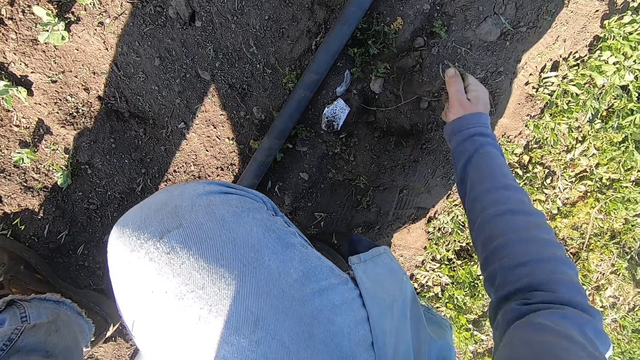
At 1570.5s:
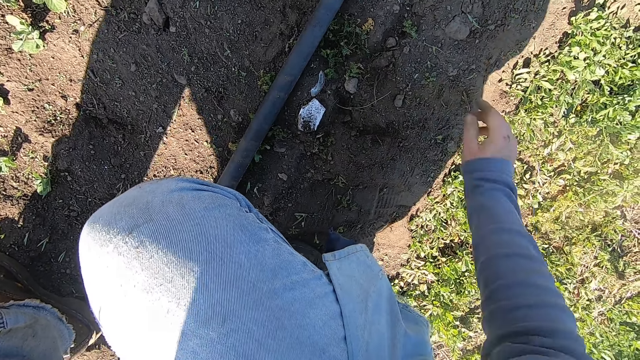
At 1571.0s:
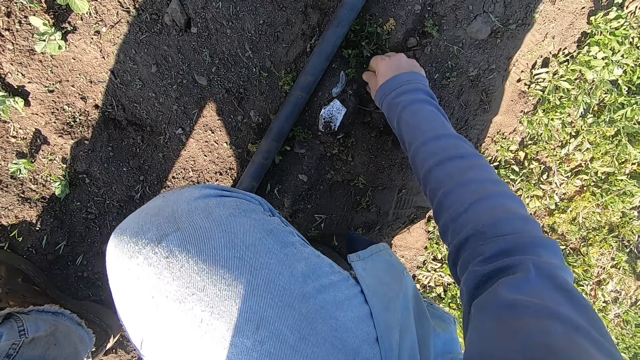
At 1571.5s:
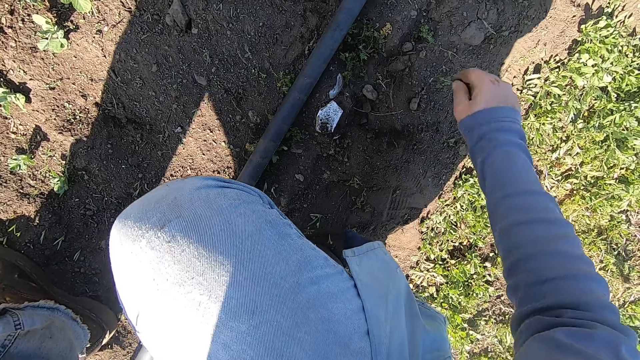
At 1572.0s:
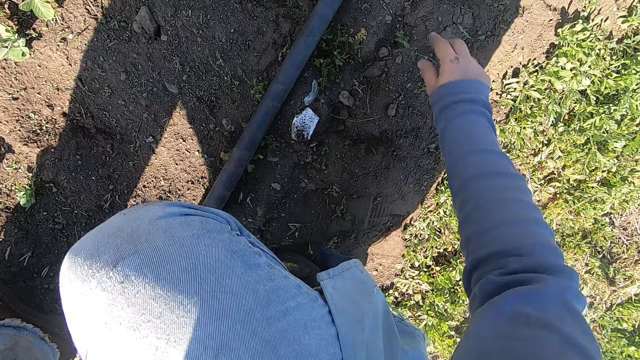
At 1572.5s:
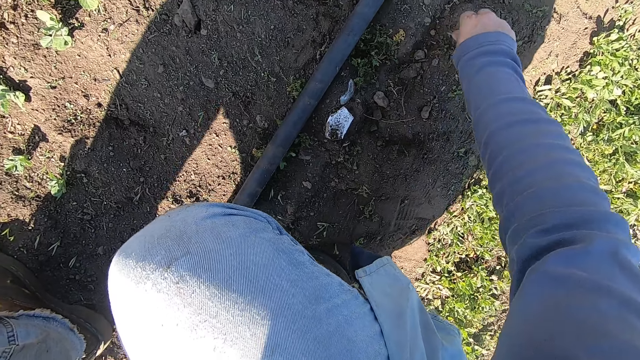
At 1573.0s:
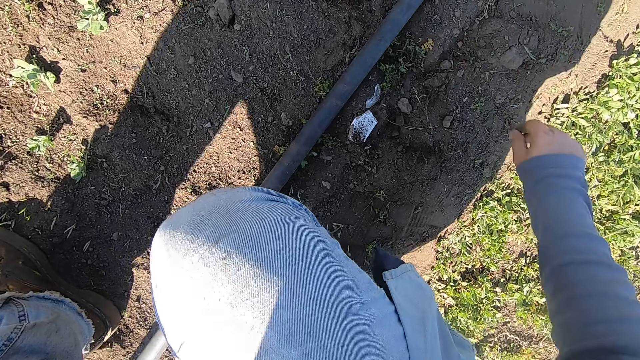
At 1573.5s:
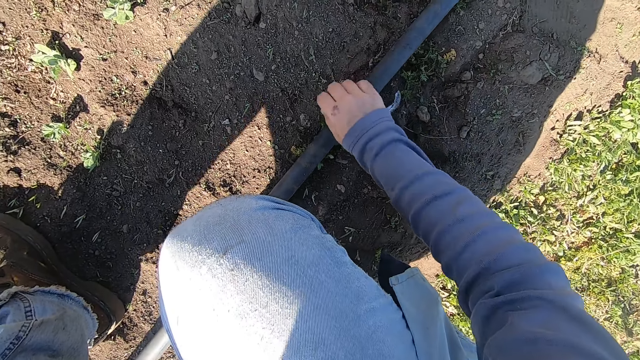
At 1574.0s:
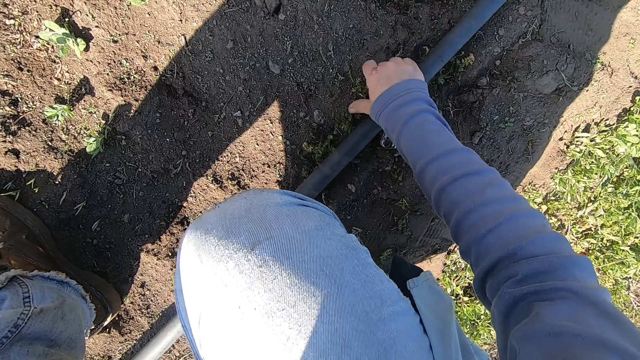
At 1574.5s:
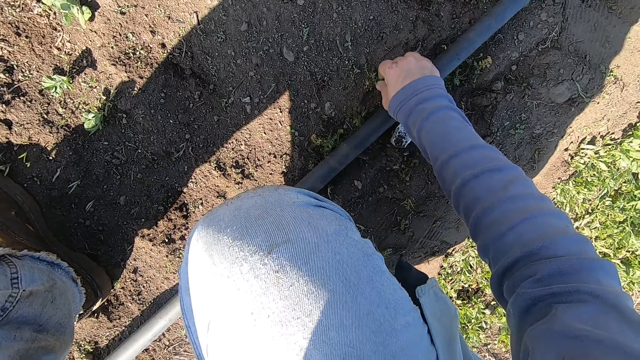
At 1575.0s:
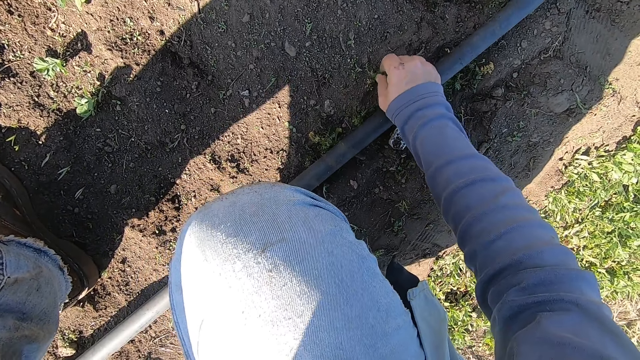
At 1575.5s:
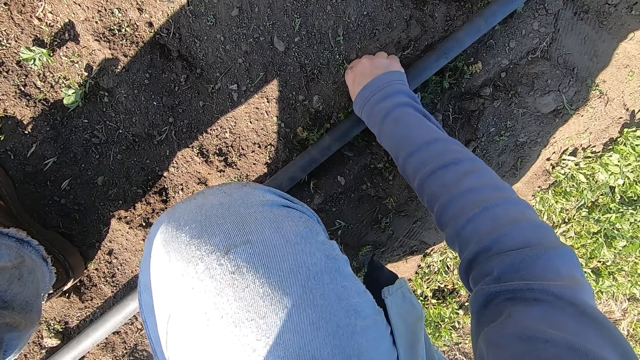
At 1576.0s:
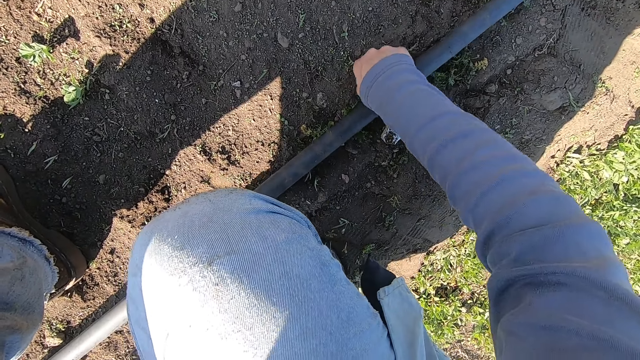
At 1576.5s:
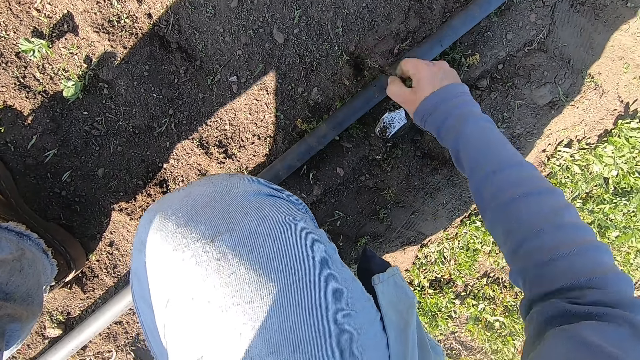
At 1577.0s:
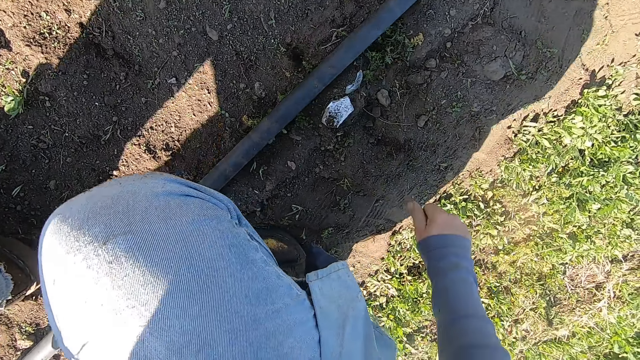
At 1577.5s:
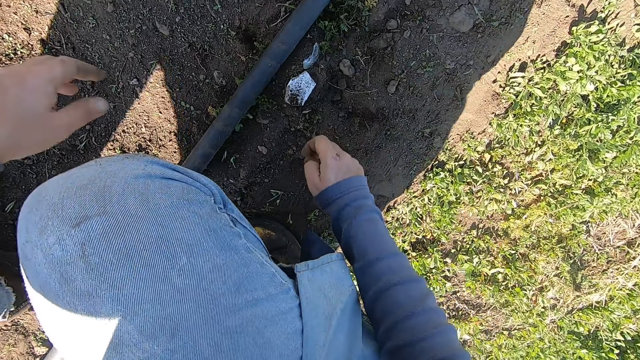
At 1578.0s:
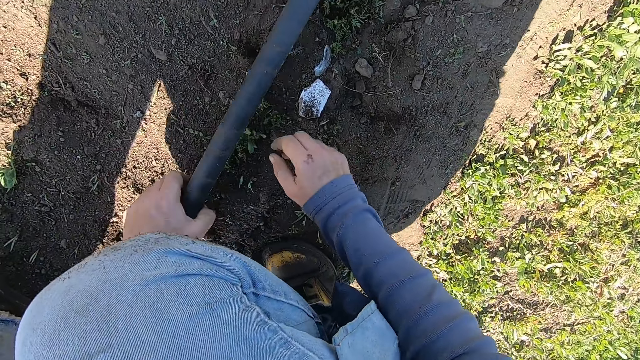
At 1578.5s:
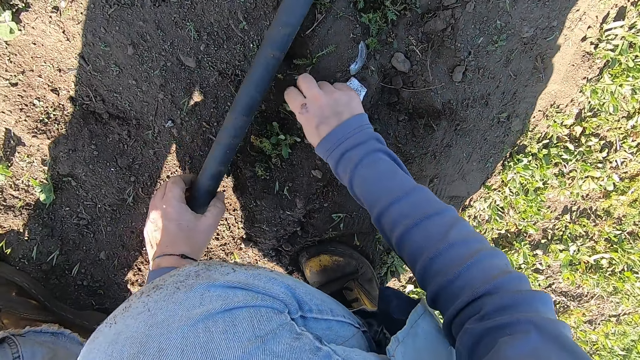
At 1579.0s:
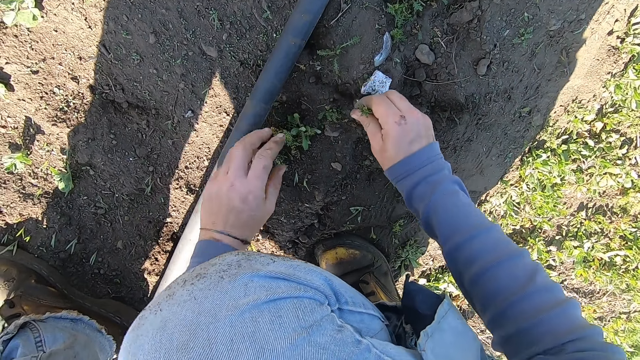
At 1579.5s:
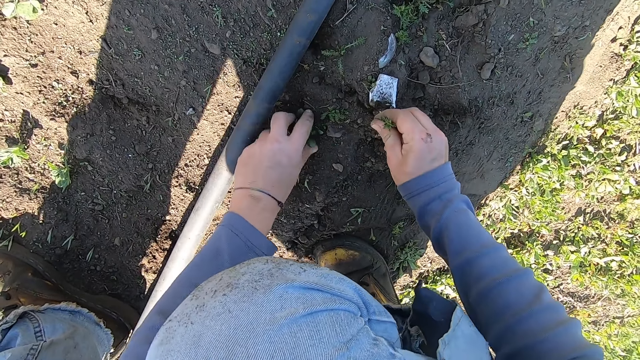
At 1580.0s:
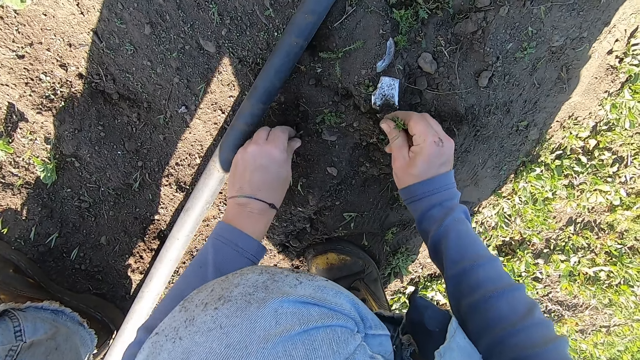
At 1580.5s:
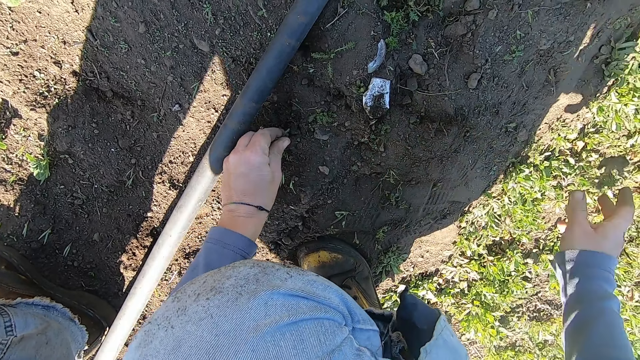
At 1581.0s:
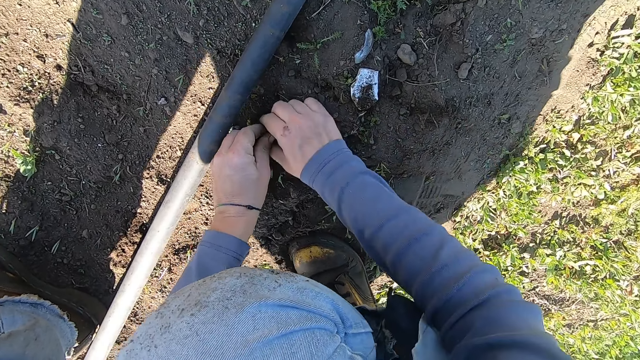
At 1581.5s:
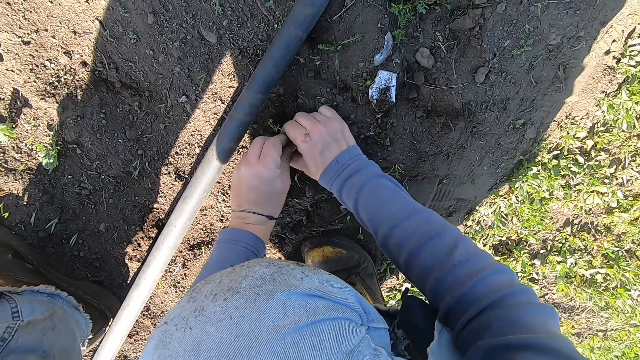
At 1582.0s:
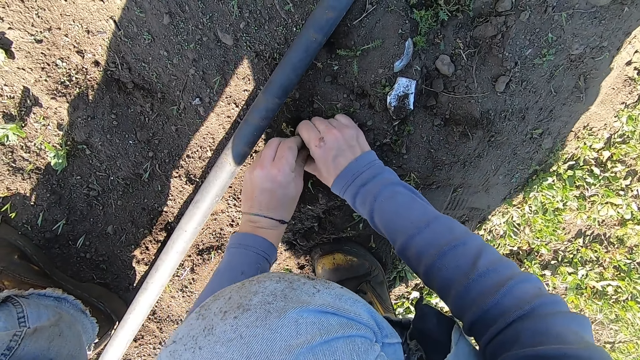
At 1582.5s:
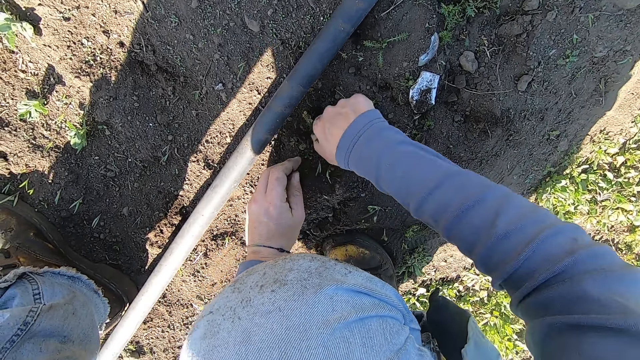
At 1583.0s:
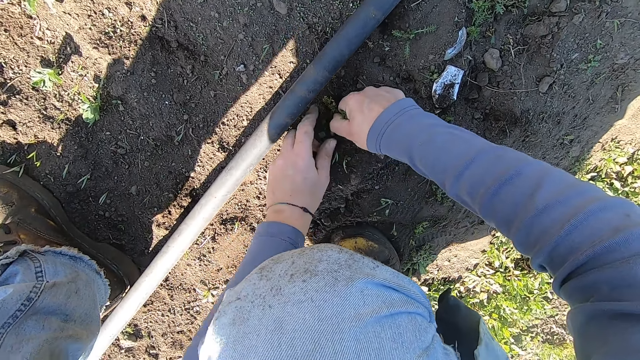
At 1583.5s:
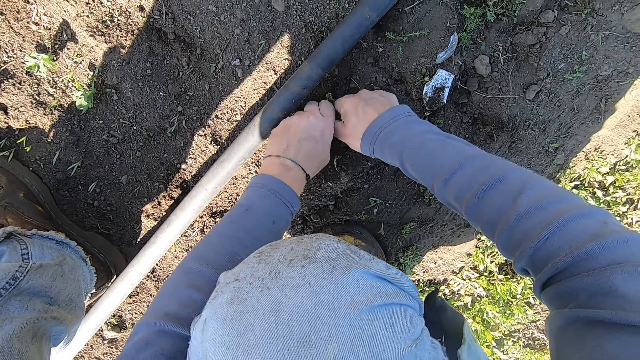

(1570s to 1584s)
The camera wearer throws away the weed. He uproots a weed on the ground with his right hand. He throws away the weed. He uproots a weed on the ground with his right hand. He throws away the weed. He uproots a weed on the ground with his right hand. He throws away the weed. He adjusts the pipe on the ground with his left hand. He holds the pipe. He uproots a weed on the ground with his right hand. He unhands the pipe. He uproots a weed on the ground with his left hand. He throws away the weed with his right hand. He uproots a weed on the ground with both hands.

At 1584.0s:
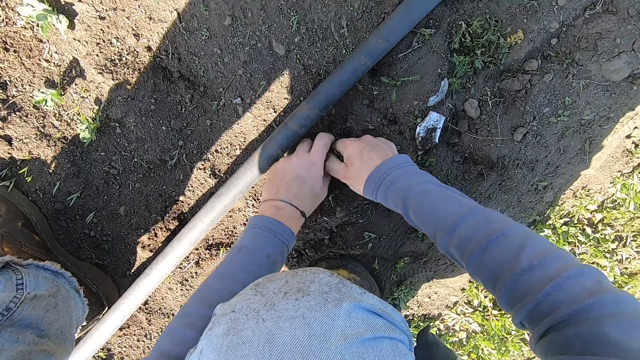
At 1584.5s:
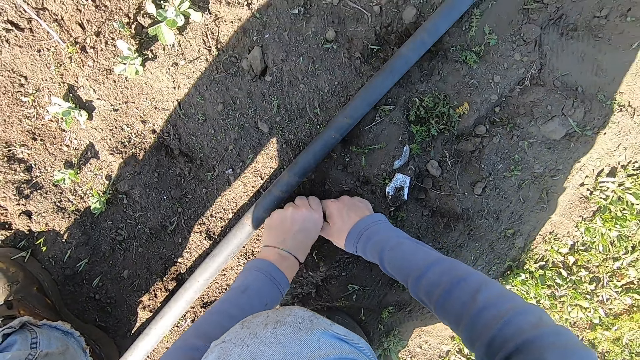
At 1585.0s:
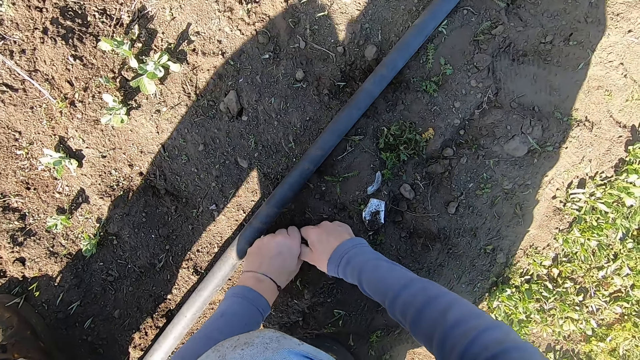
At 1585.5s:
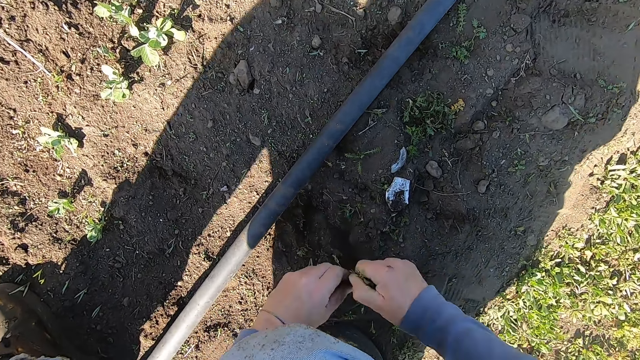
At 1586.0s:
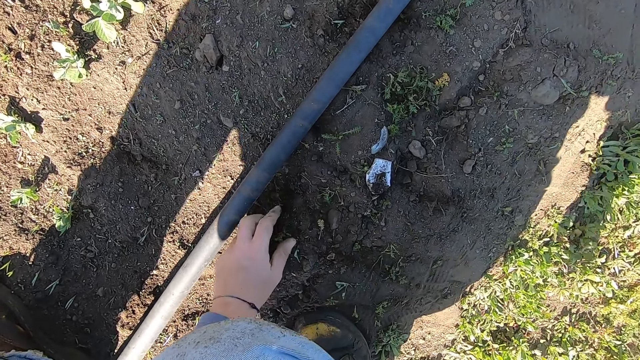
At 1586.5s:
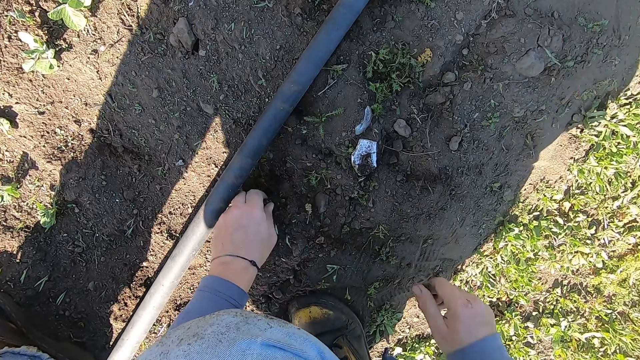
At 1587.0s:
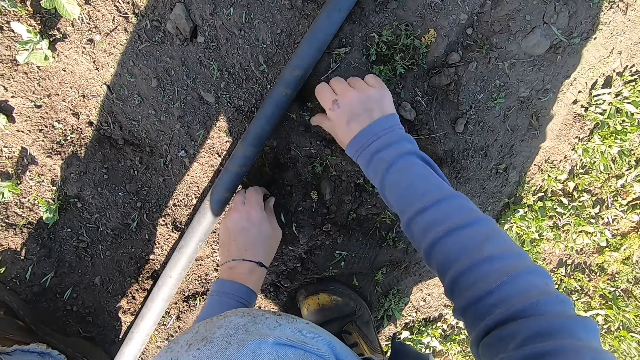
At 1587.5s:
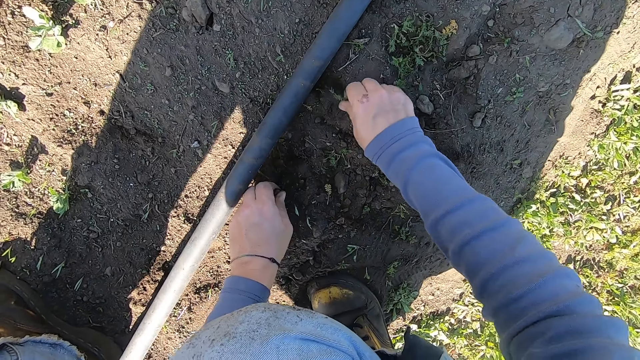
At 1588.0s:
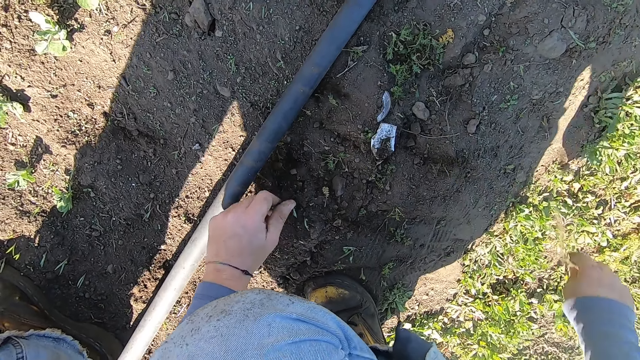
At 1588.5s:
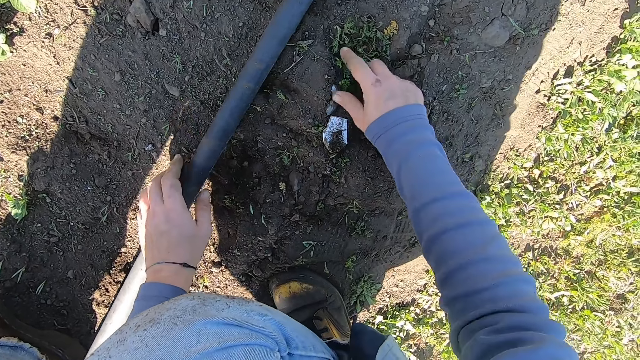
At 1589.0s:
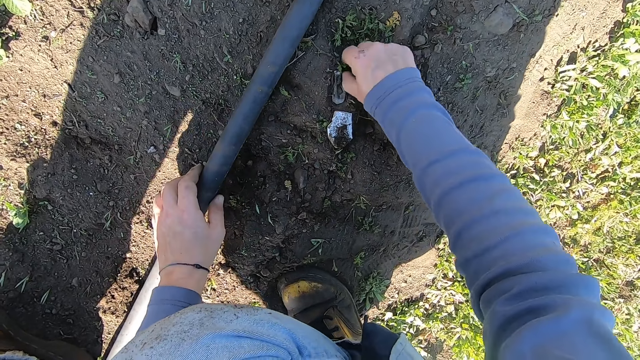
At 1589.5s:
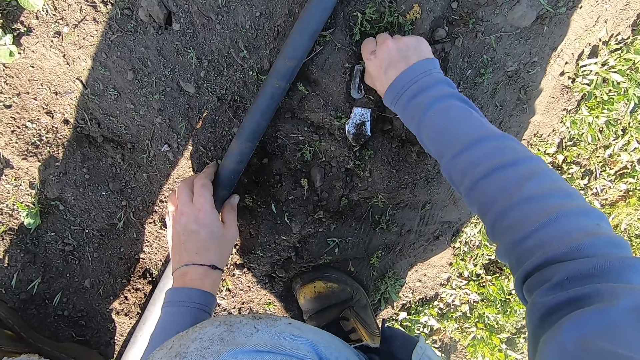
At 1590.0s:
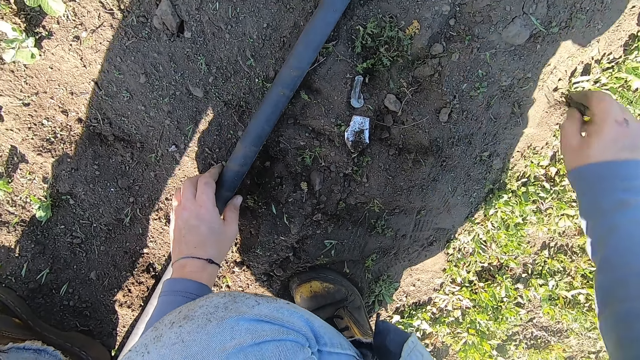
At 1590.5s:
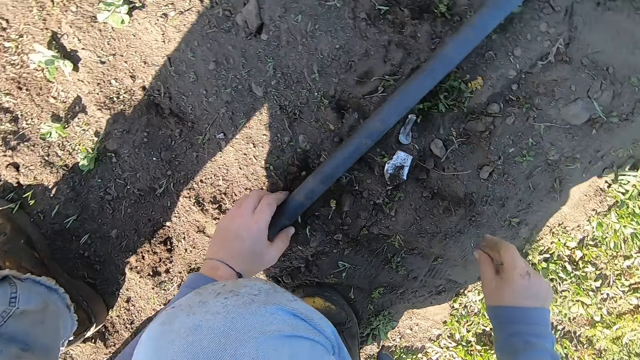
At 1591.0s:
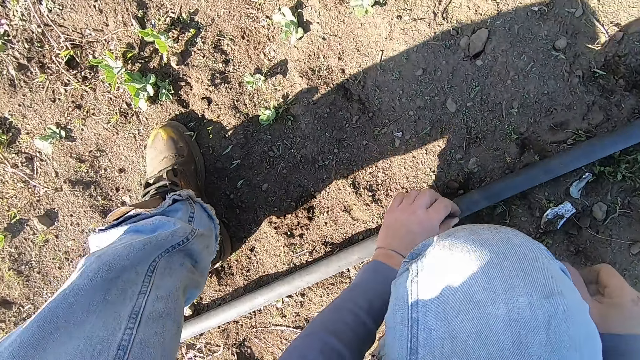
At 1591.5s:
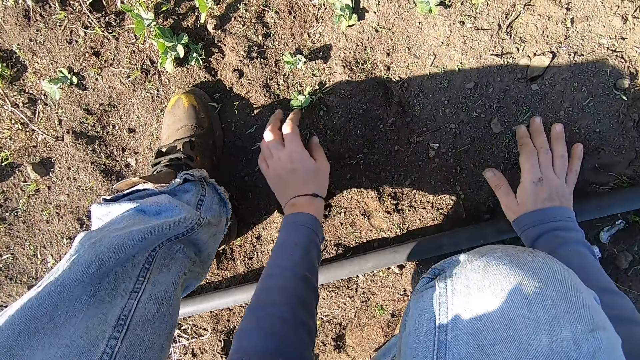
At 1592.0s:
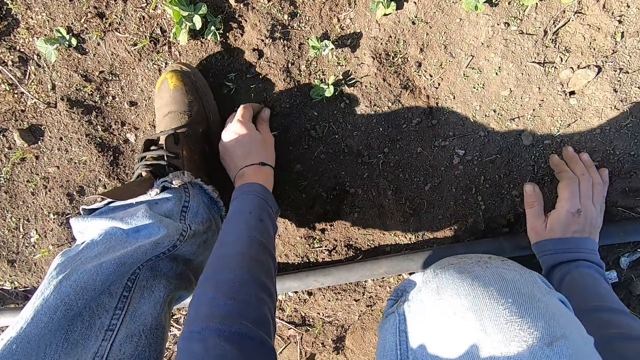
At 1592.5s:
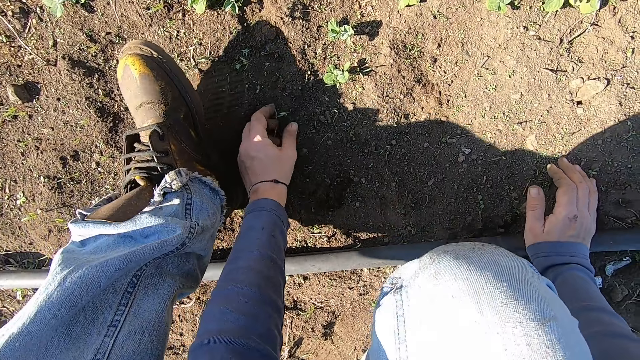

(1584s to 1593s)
The camera wearer throws away the weed with his right hand. He uproots a weed on the ground with his right hand. He throws away the weed. He holds the pipe. He uproots a weed on the ground with his right hand. He throws away the weed. He adjusts the pipe on the ground with his left hand. He unhands the pipe.
